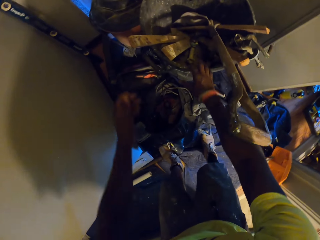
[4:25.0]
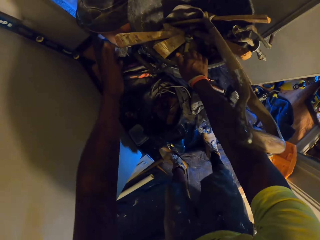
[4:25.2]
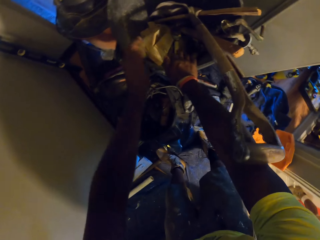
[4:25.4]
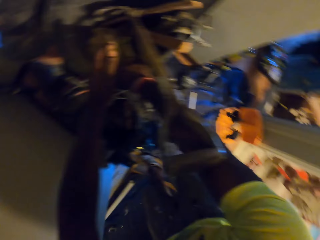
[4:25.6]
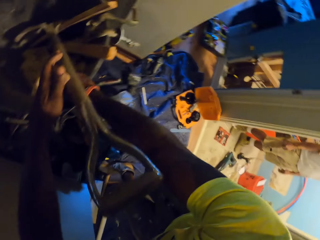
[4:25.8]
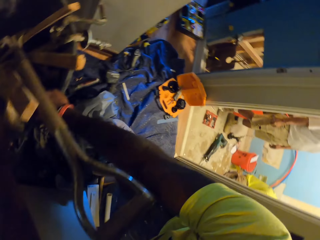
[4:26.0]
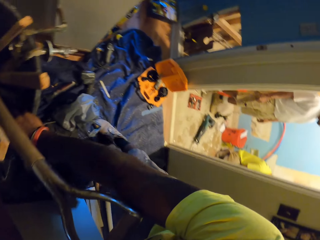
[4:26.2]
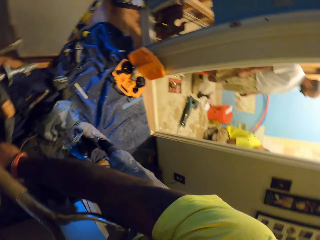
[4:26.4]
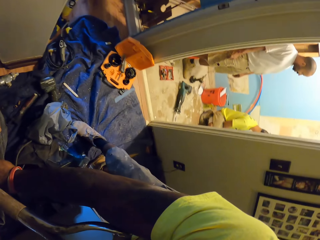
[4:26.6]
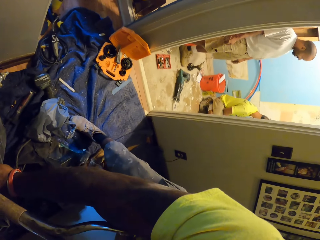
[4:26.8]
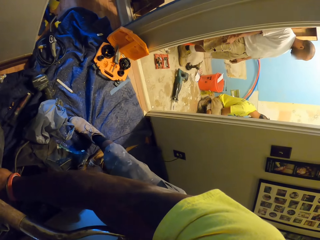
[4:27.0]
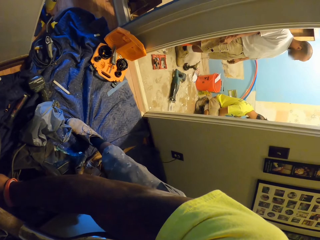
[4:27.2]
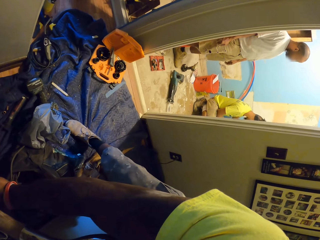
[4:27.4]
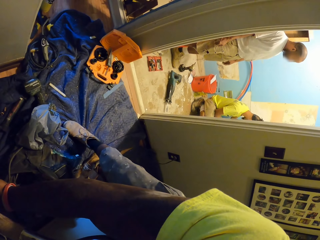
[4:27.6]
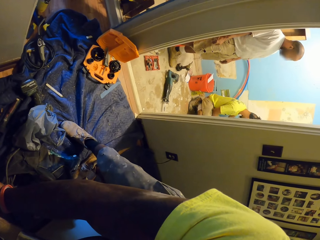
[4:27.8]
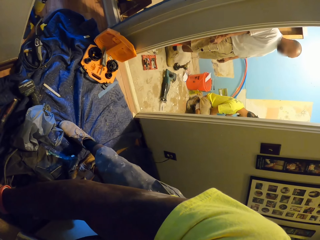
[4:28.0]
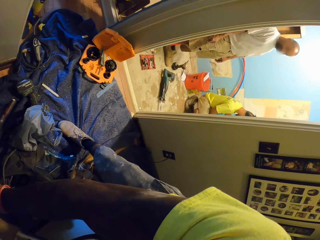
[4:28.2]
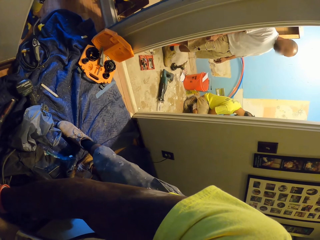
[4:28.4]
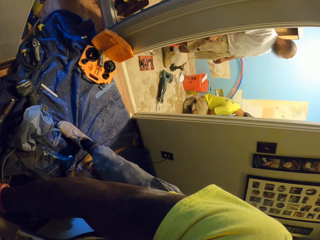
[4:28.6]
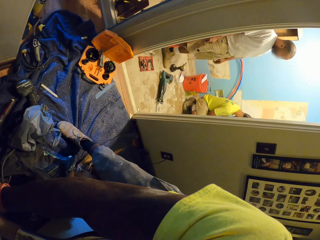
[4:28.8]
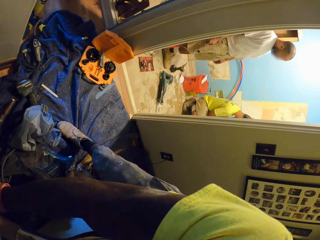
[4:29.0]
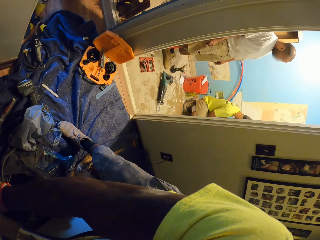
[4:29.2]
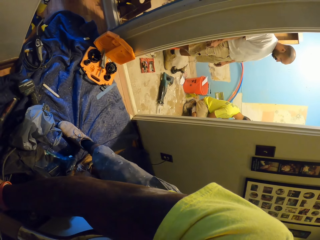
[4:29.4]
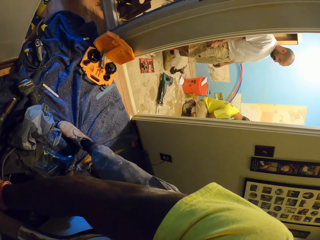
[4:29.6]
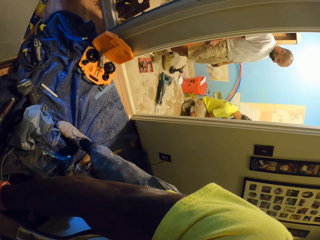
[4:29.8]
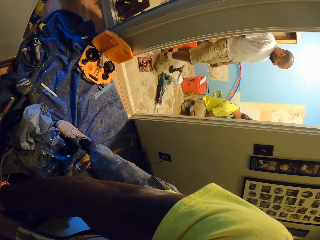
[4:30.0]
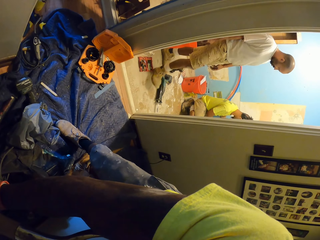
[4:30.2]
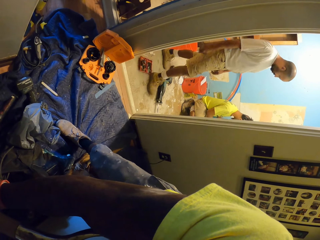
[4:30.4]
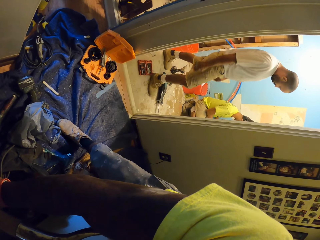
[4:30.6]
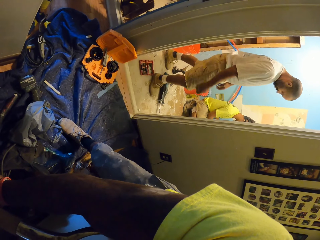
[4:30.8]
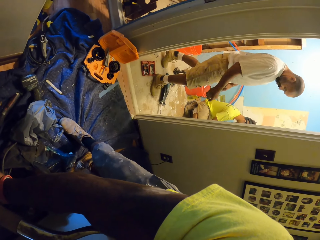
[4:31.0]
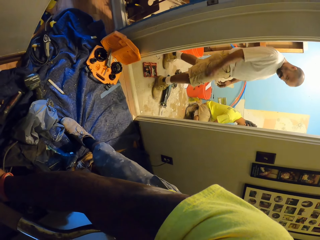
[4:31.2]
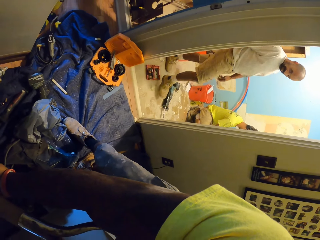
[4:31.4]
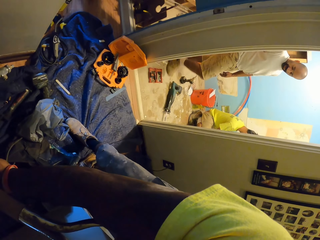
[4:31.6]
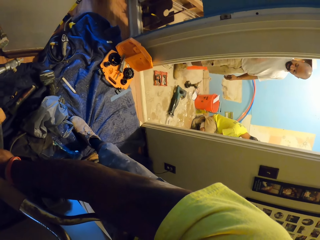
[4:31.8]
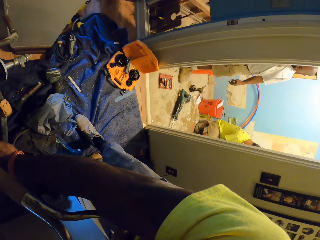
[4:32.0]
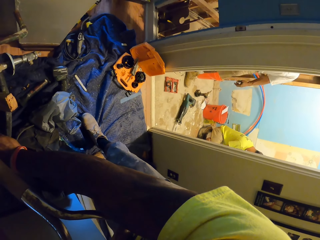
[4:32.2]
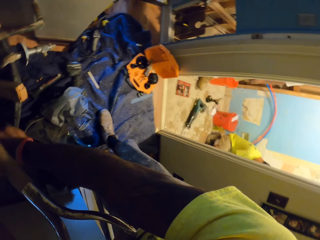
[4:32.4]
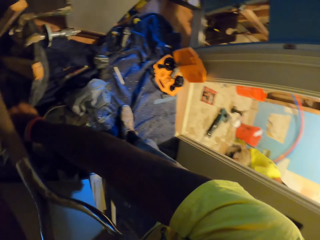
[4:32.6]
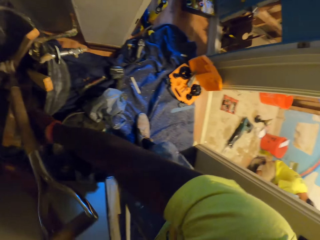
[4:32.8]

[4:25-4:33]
The camera wearer moves the wood. He holds the bucket with tools and woods with his right hand. He looks around. A person moves around. The camera wearer moves around the site.

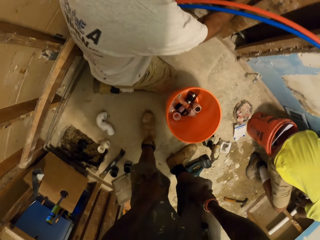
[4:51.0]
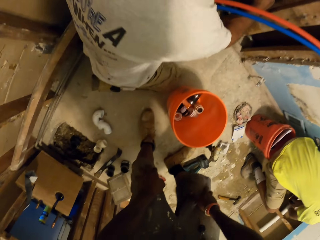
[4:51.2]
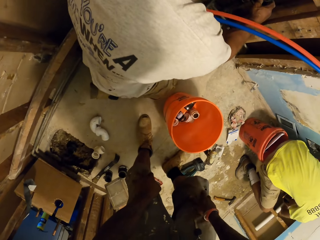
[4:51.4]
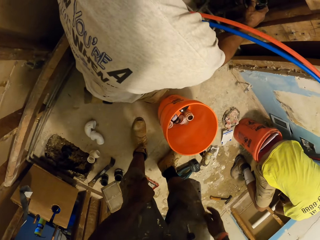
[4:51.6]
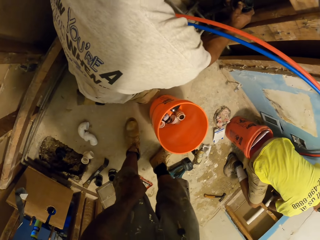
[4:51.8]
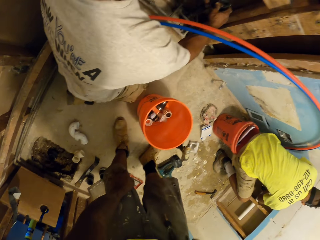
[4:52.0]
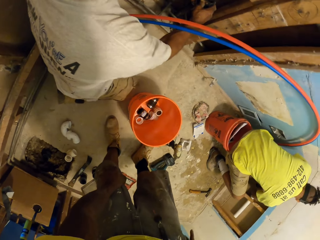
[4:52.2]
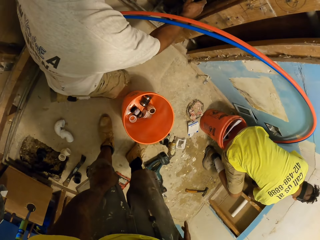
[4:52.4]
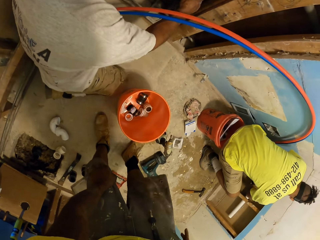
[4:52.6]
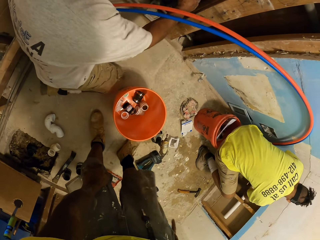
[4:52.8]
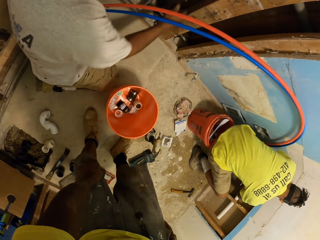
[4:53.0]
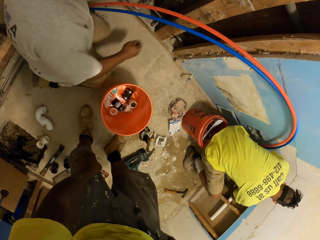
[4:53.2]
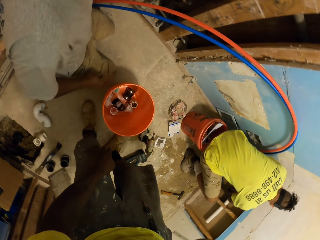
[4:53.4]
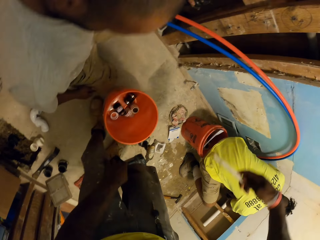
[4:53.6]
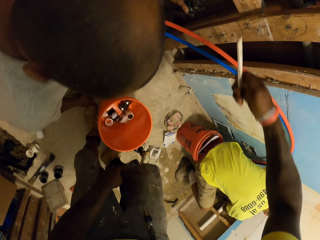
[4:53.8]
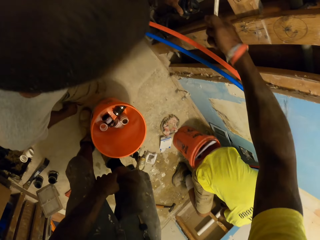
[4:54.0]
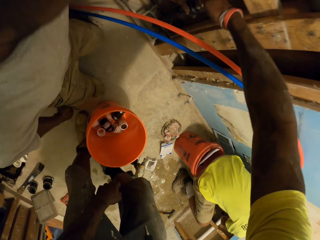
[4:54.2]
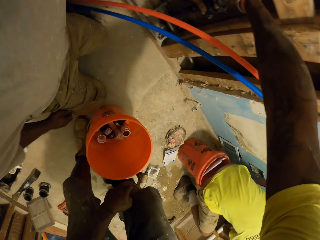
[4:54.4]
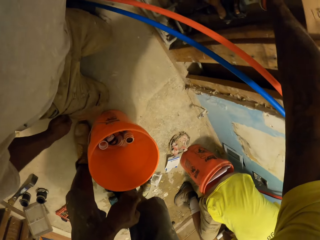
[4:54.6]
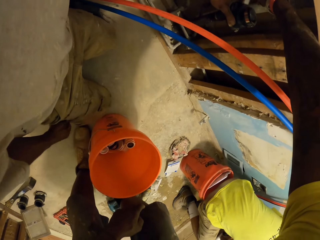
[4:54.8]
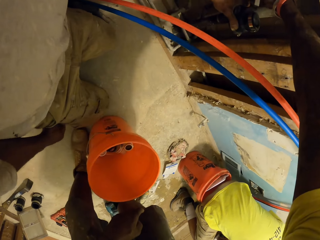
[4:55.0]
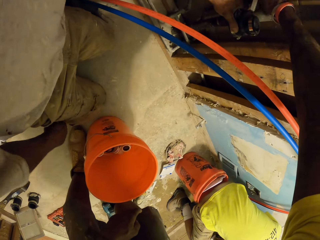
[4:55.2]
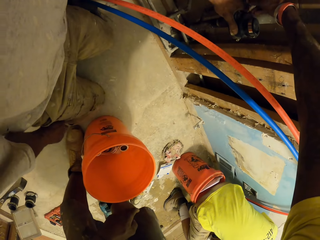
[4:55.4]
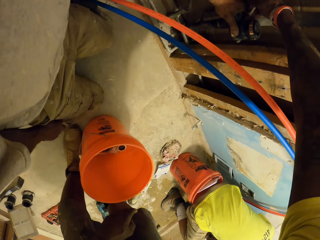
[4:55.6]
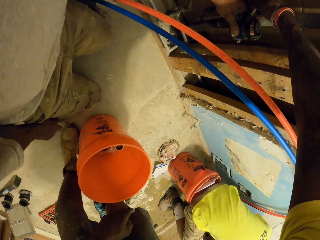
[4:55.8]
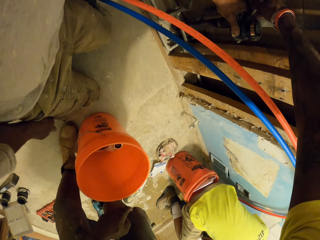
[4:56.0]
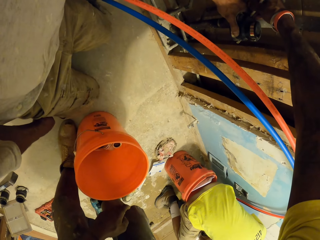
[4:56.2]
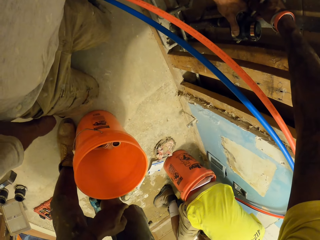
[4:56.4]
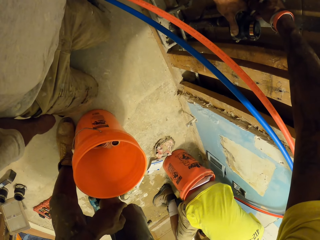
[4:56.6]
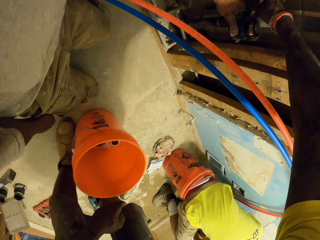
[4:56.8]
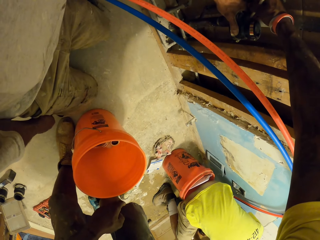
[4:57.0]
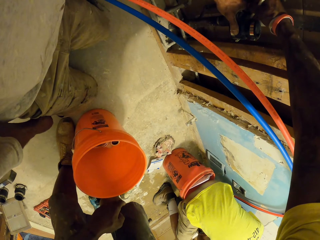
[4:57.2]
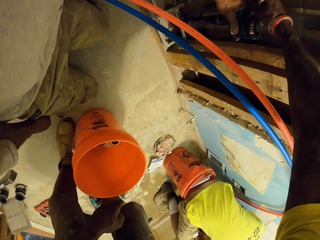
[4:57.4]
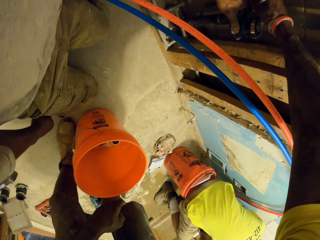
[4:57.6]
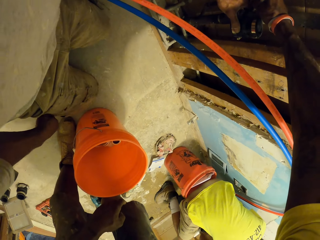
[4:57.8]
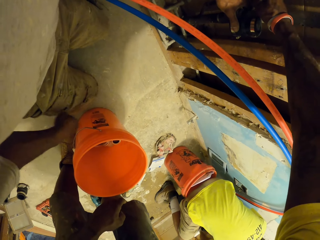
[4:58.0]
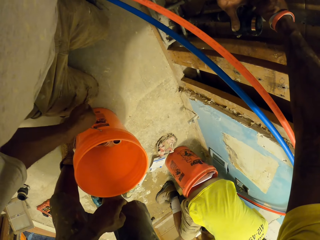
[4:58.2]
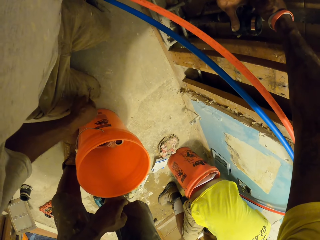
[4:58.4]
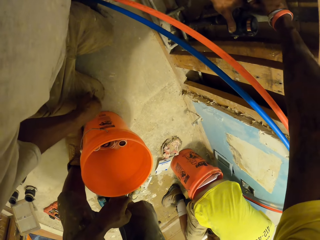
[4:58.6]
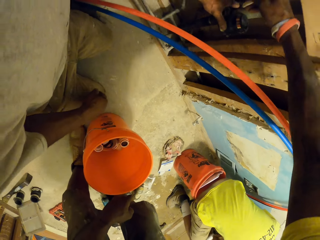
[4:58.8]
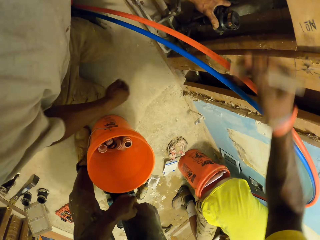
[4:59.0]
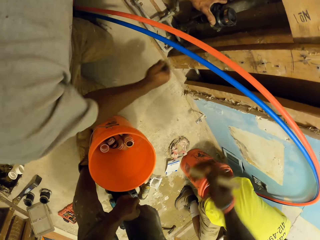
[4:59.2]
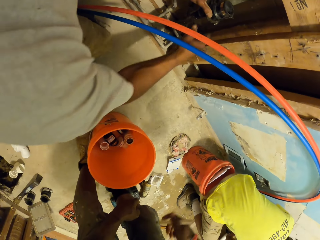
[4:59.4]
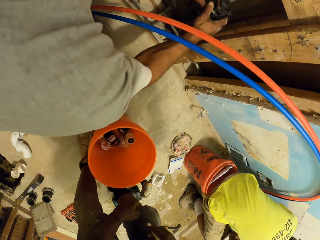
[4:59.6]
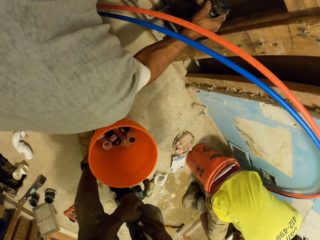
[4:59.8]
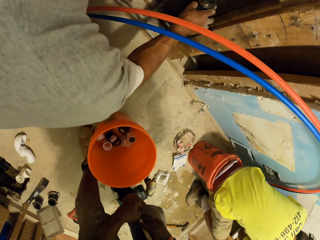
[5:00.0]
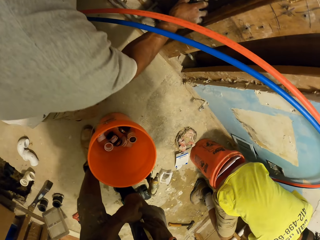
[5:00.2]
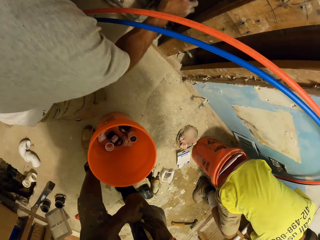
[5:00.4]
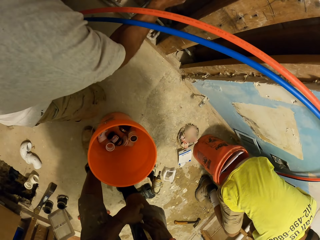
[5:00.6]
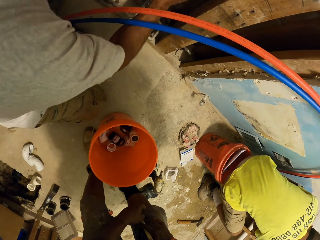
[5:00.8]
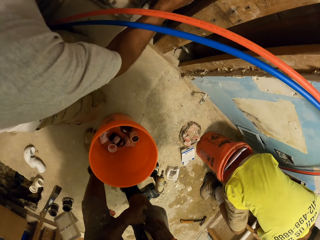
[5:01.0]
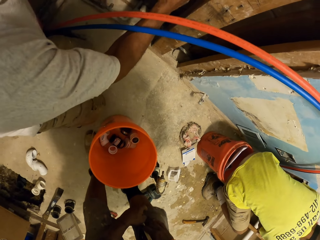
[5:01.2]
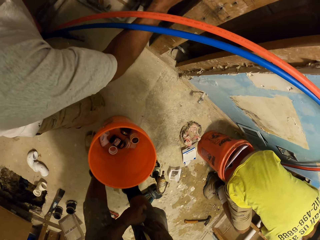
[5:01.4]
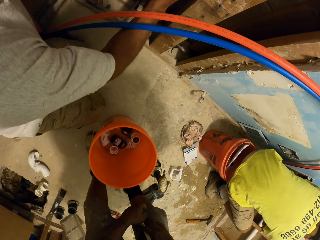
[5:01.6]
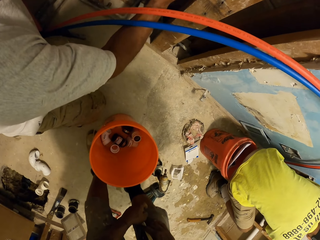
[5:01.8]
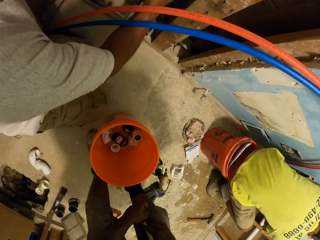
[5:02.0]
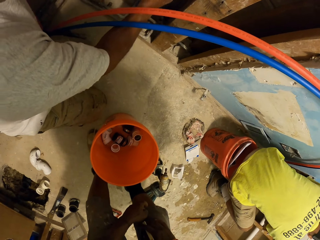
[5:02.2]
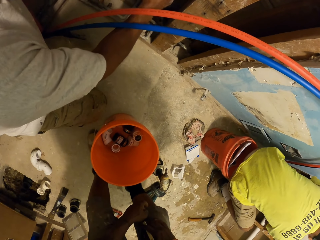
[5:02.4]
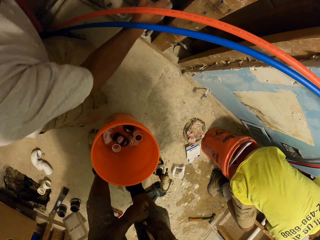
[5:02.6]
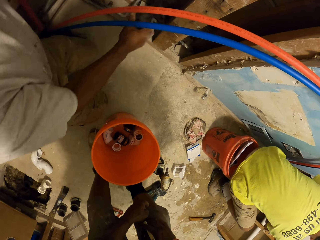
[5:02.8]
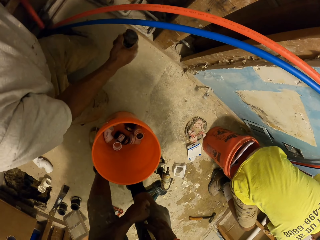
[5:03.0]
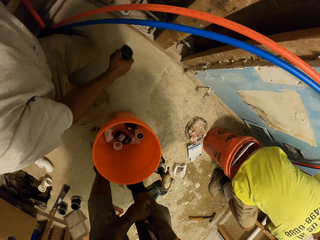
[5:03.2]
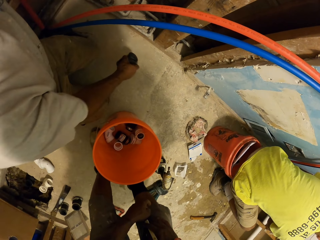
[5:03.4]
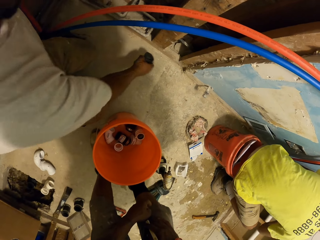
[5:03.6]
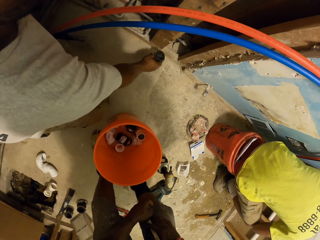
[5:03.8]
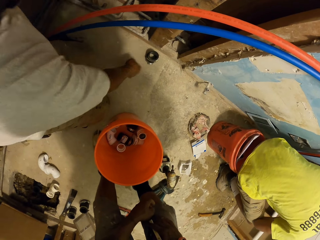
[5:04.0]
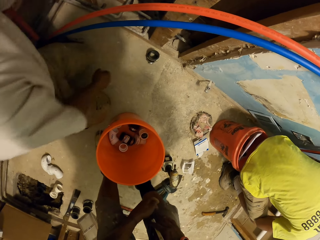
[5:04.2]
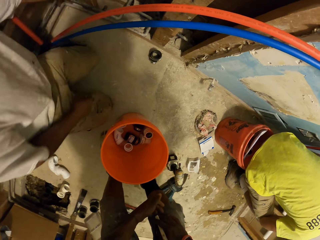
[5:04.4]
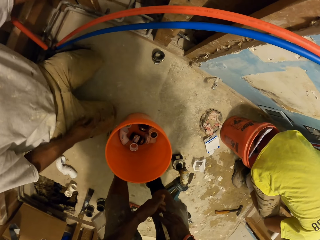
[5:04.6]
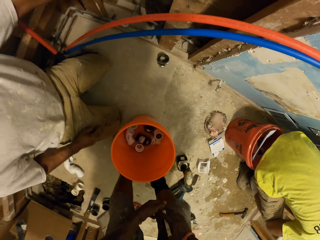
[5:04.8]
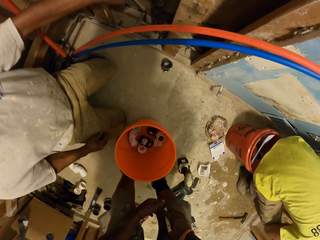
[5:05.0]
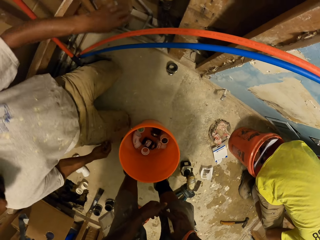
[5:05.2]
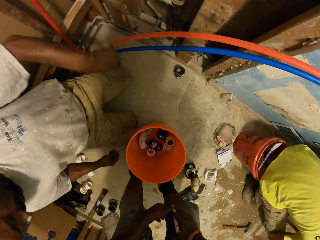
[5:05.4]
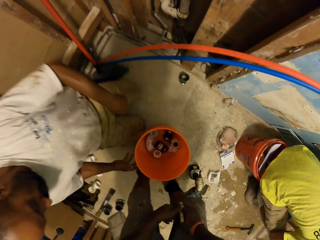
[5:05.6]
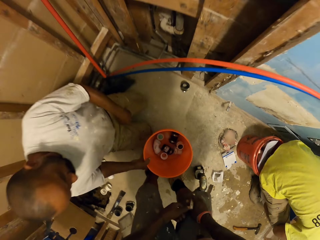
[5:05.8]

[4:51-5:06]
The camera wearer removes something from the pocket. He marks a point on the pipe in a man's hand with a pencil in his right hand. He scrubs something. The man scratches himself. The camera wearer scrubs something. He takes away his hand from the pipe in the man's hands. The man fixes the pipe rubber hinges on a pipe on the wall with both hands. The man removes the pipe rubber hinges from the pipe on the wall with his right hand and drops the pipe rubber hinges on the floor with his right hand.
